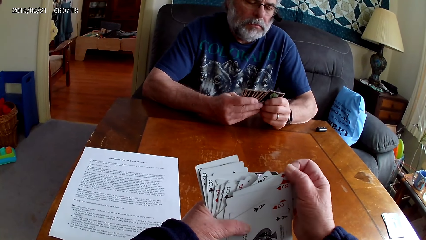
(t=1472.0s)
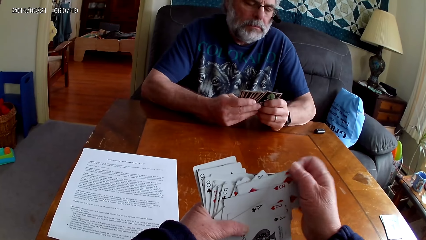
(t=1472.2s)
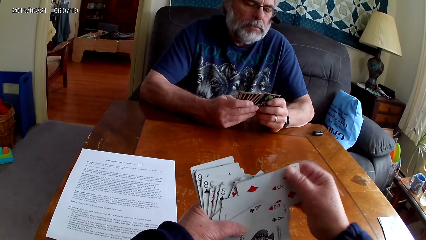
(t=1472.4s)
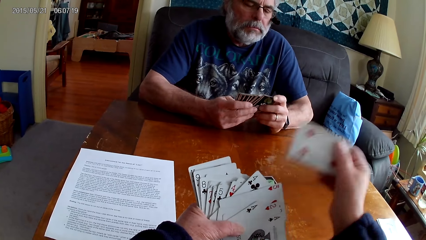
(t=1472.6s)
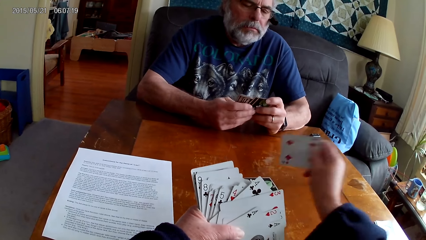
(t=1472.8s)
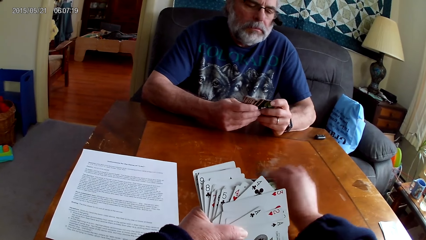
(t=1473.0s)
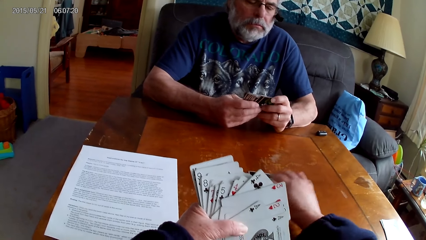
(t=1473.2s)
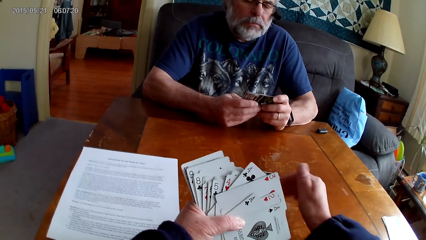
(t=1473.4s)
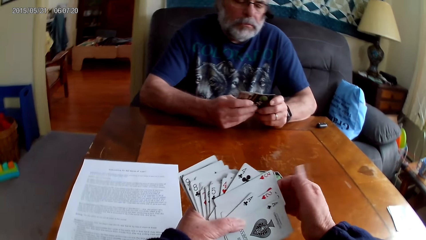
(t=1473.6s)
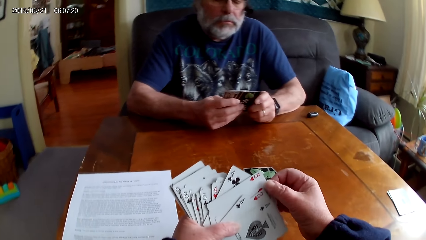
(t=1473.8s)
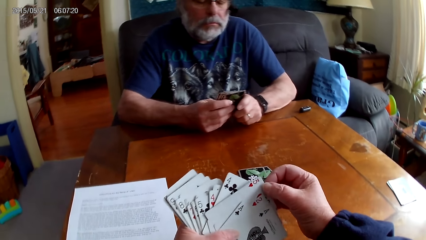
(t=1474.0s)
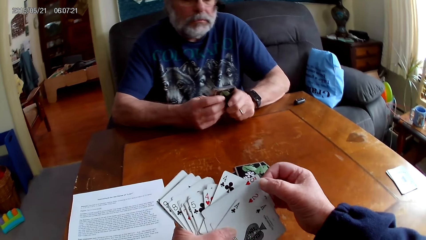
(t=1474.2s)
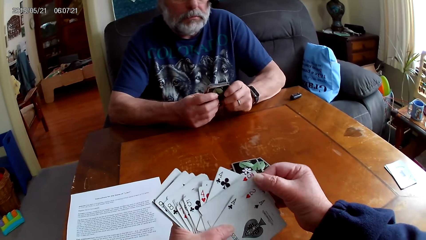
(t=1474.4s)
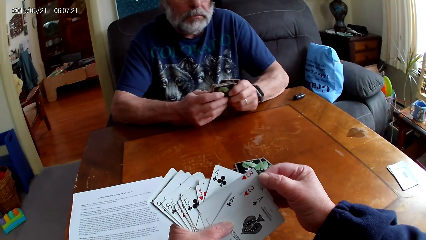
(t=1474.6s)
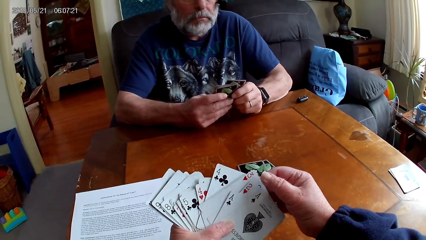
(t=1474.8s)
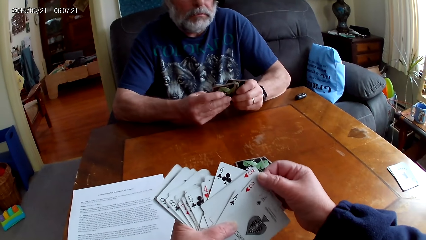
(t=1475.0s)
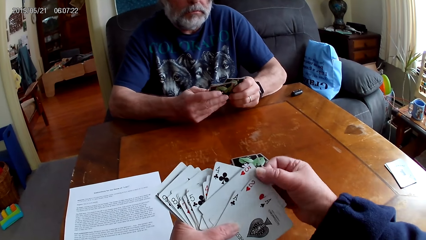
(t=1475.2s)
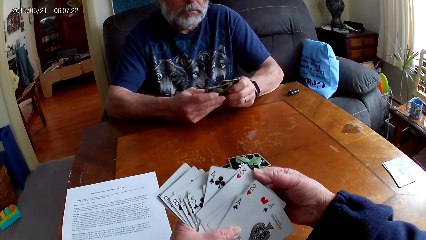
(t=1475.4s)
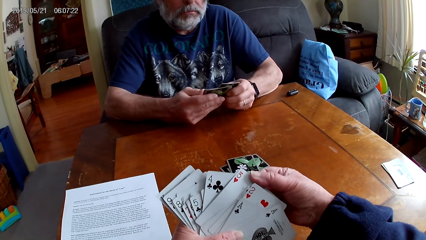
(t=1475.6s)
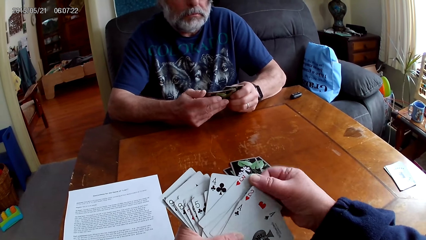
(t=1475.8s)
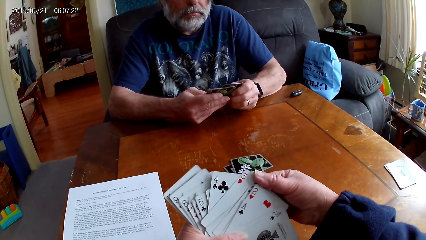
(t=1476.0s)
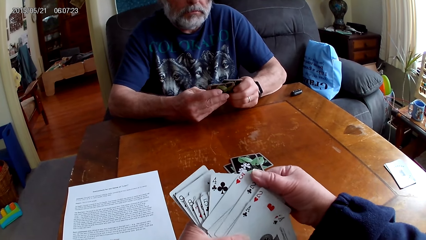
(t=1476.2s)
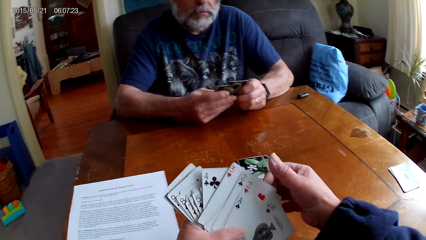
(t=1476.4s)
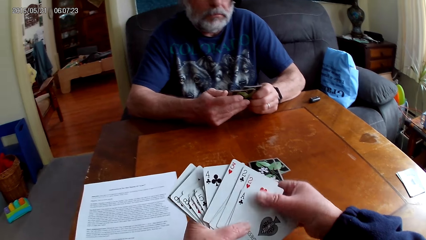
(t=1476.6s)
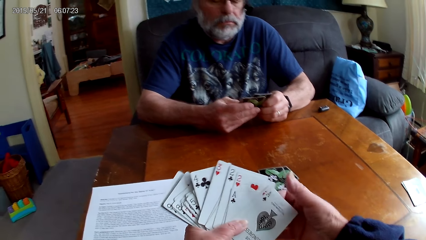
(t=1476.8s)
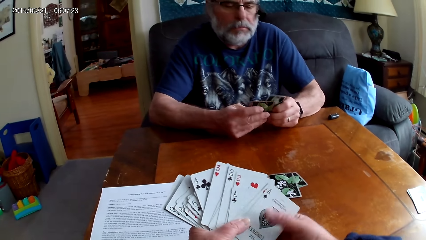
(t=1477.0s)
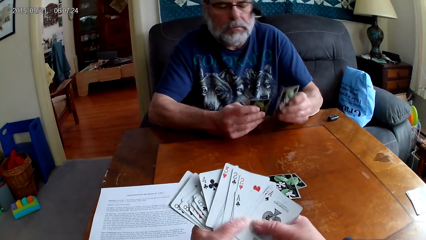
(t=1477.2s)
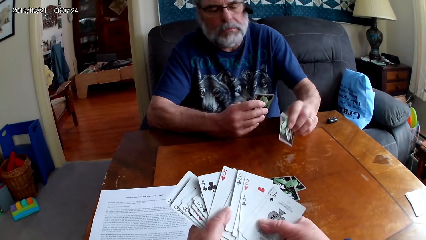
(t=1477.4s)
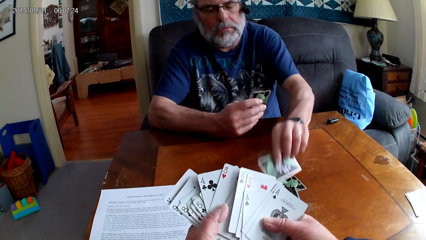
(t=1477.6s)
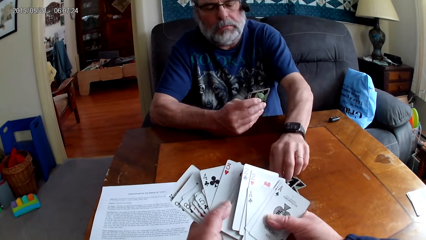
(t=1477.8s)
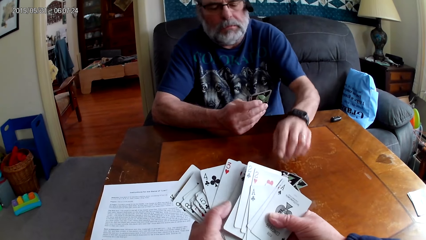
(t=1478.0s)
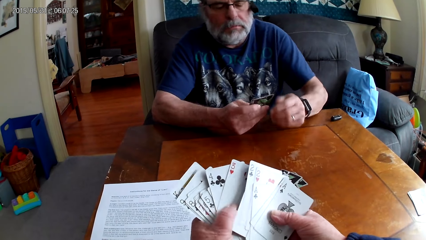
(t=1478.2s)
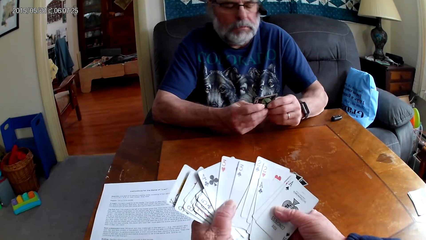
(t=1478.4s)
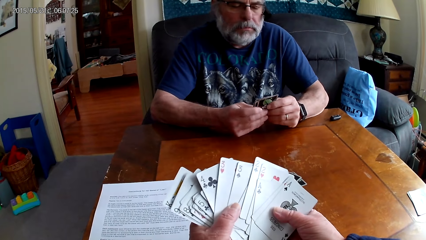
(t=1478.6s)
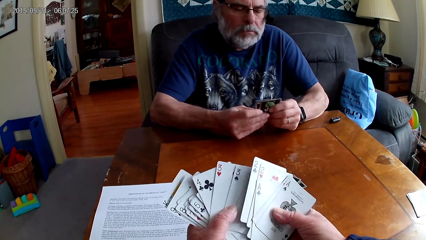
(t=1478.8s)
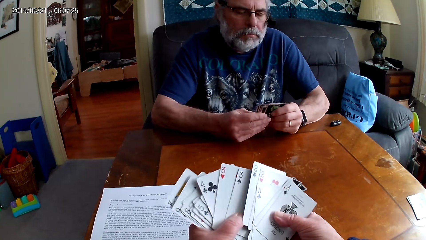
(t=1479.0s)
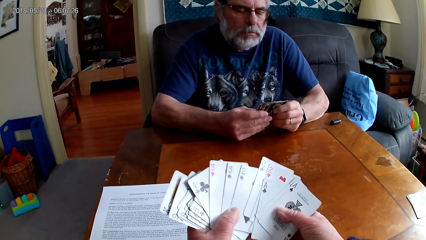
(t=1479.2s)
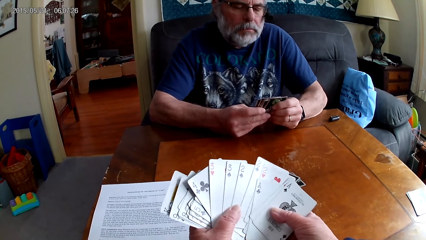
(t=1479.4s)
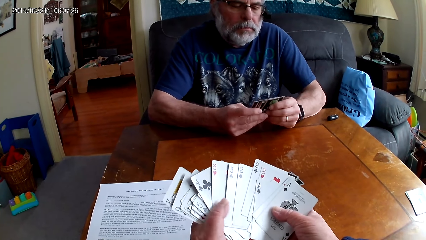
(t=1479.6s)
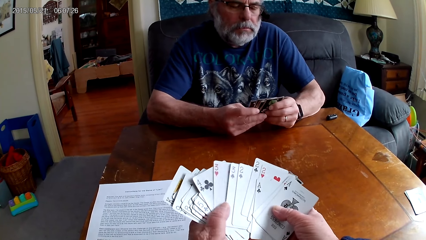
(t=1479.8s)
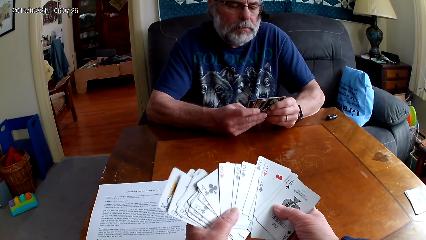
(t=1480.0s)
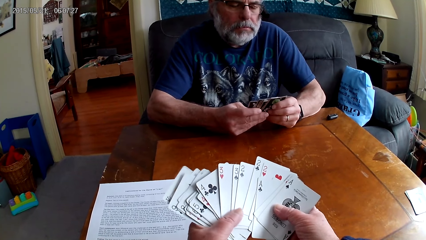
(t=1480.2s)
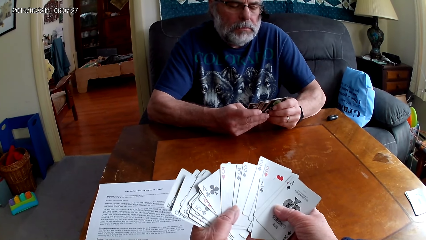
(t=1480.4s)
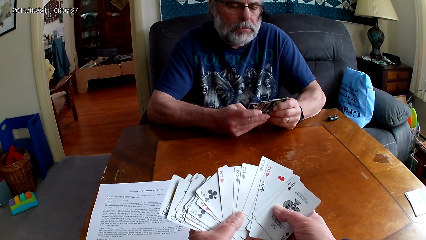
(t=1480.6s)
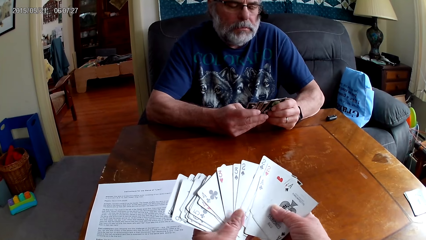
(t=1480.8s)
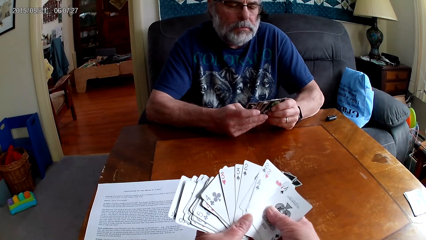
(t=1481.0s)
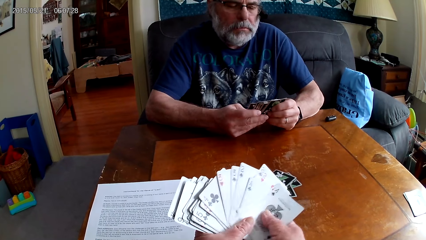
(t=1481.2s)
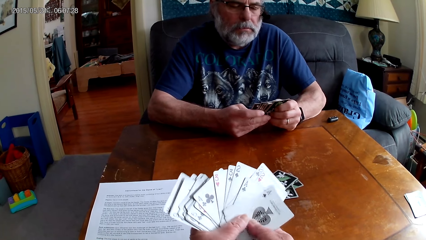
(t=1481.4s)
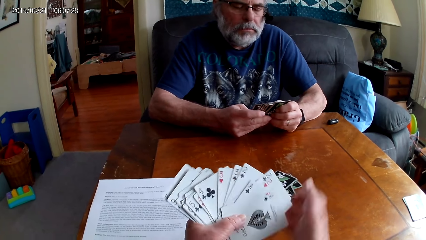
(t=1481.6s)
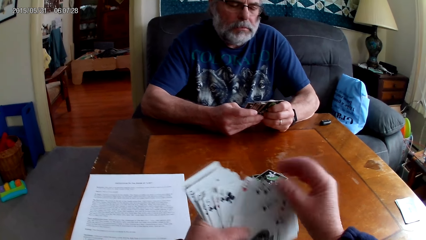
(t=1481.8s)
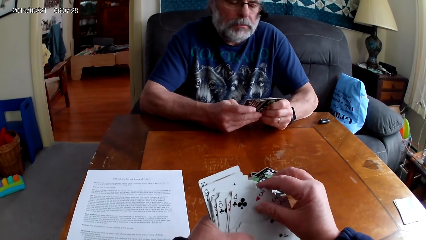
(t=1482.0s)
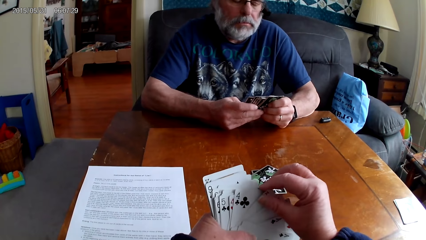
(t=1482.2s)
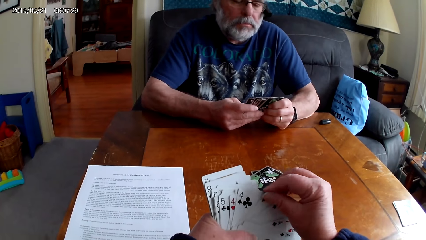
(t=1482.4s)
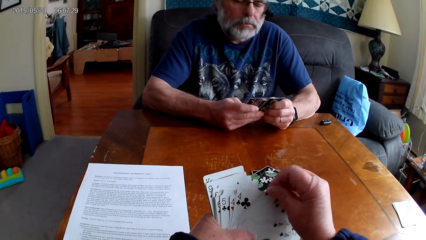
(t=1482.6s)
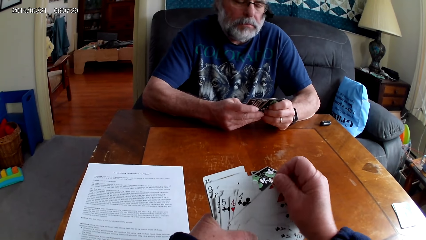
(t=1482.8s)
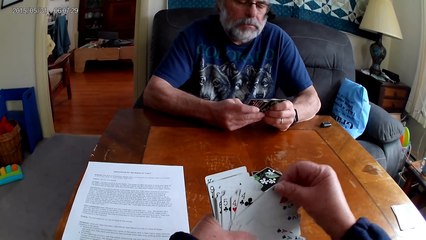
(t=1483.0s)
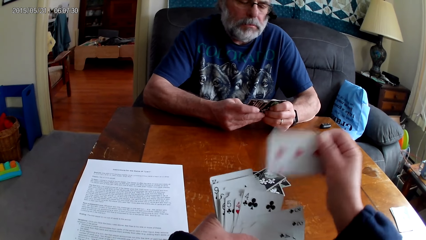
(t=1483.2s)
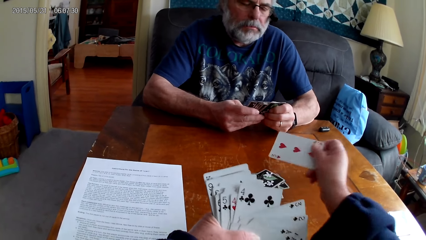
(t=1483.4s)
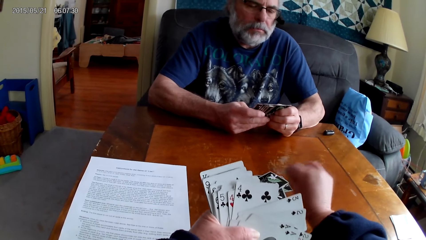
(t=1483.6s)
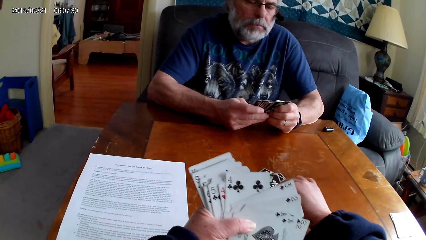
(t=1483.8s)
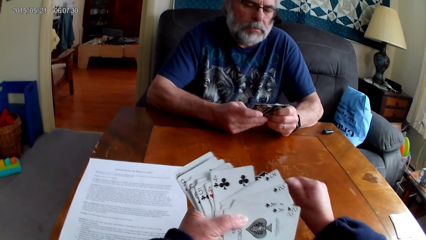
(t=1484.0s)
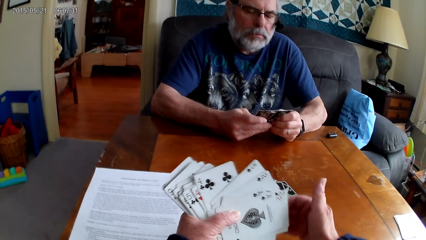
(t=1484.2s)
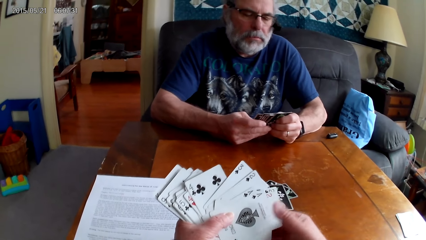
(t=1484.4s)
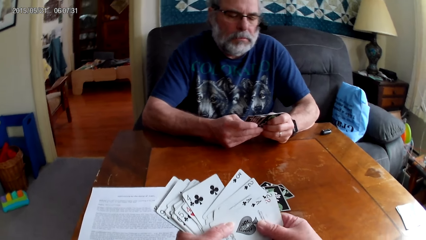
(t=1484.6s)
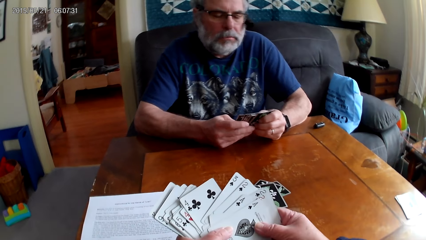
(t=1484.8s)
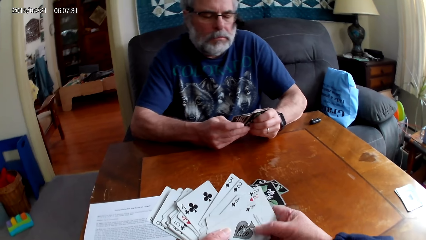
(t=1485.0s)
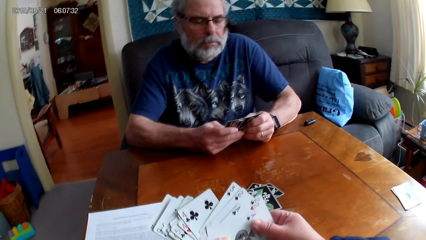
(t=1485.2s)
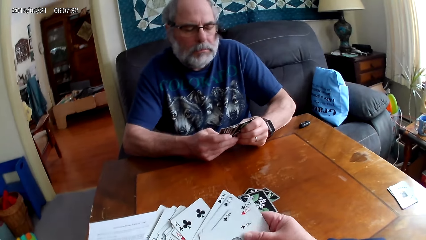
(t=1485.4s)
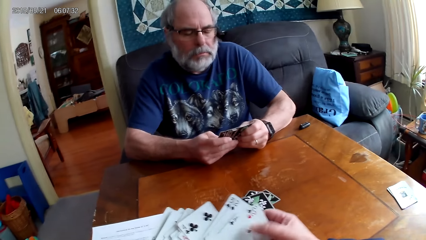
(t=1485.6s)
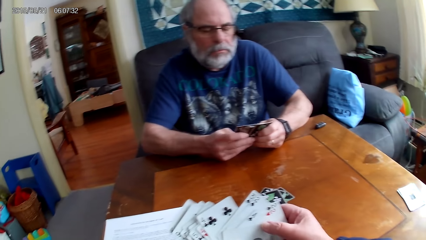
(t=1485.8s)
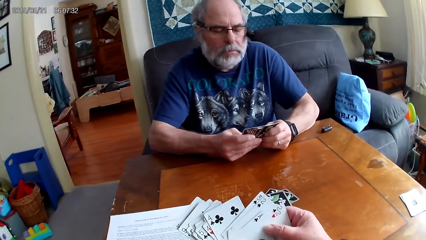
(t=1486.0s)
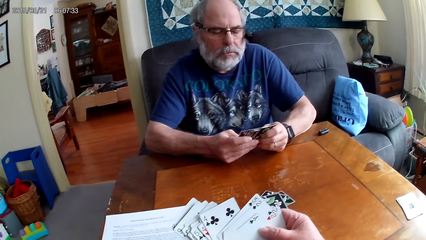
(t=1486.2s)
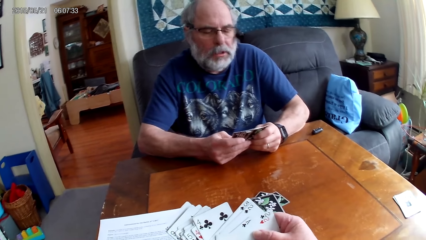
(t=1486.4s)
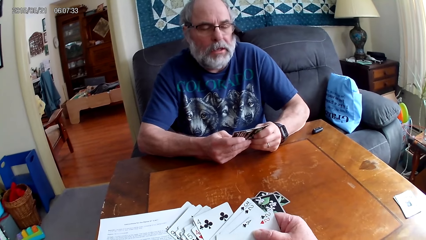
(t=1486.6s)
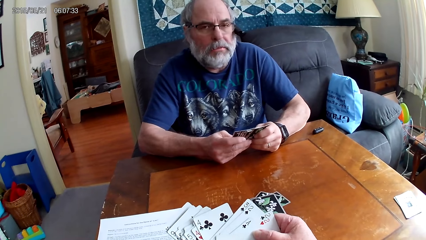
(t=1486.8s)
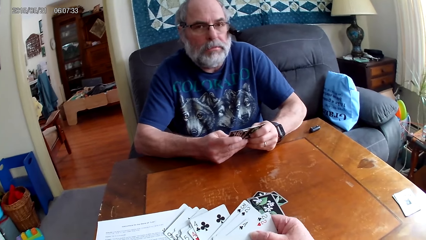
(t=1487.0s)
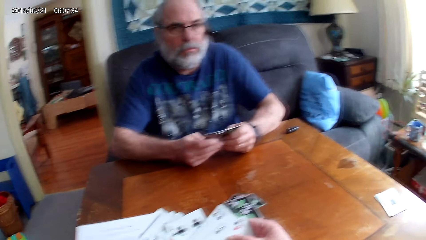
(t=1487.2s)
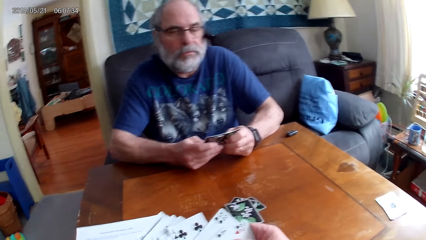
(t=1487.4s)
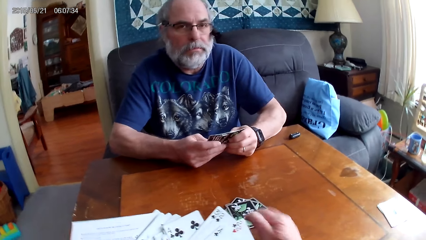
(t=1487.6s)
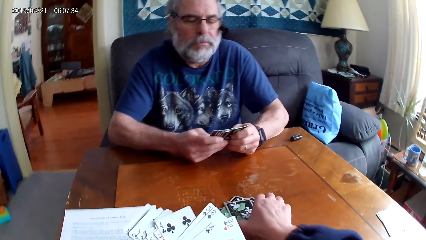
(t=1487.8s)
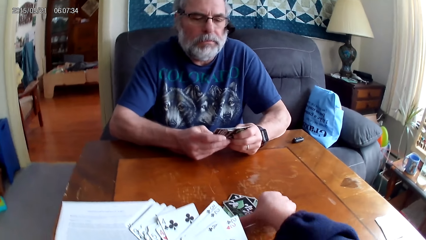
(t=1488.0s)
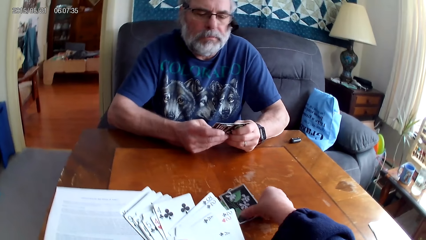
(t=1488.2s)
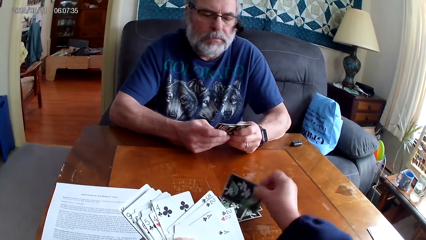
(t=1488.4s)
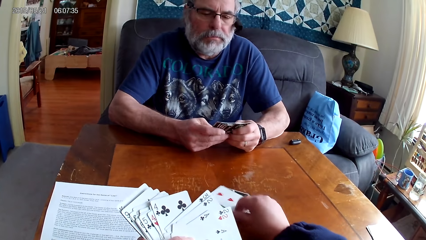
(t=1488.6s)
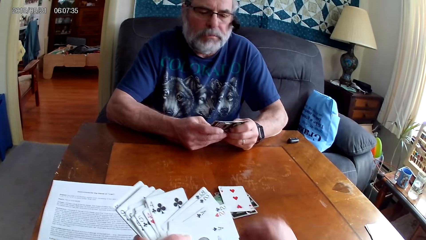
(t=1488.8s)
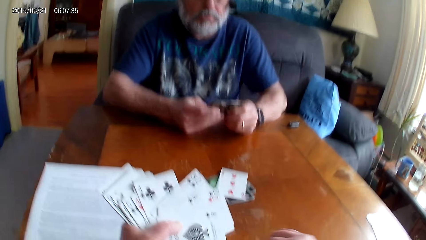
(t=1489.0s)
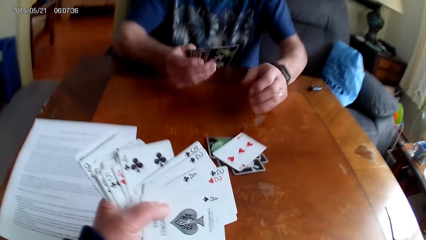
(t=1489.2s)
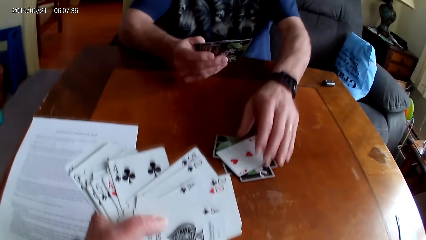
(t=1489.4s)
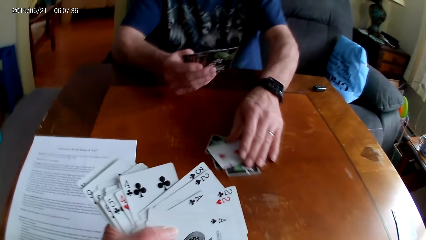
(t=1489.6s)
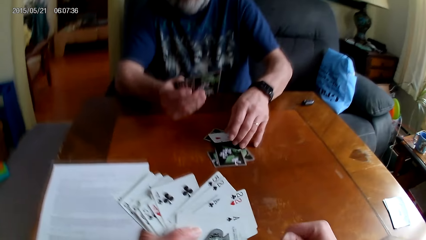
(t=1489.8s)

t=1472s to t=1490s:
The camera wearer puts poker cards on the table. They arrange the cards. A man puts the cards on the table. The camera wearer arranges the cards. They put a card on the table. They arrange the cards. They turn up a poker card on the table.
